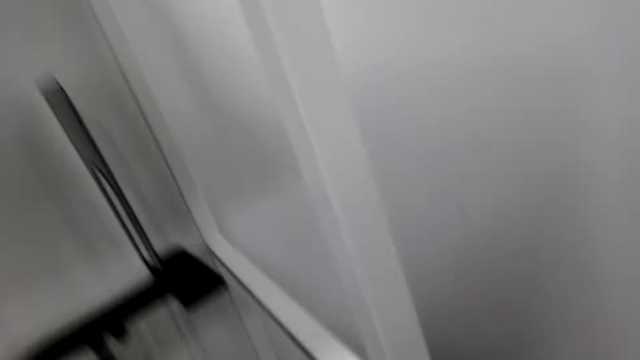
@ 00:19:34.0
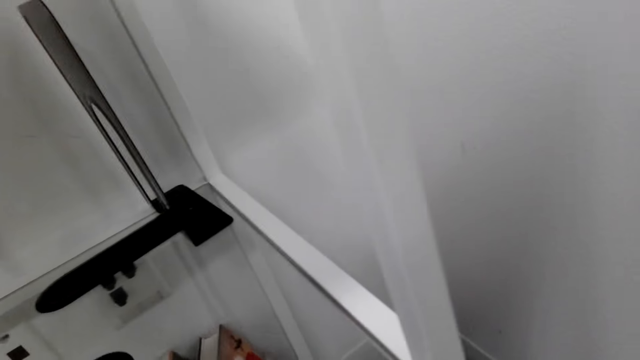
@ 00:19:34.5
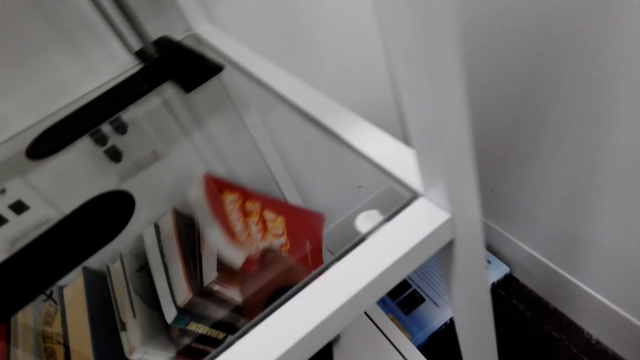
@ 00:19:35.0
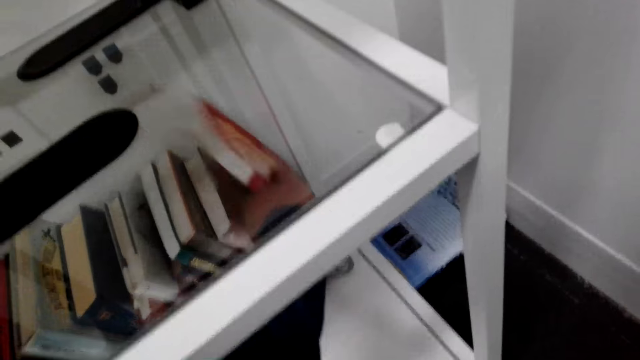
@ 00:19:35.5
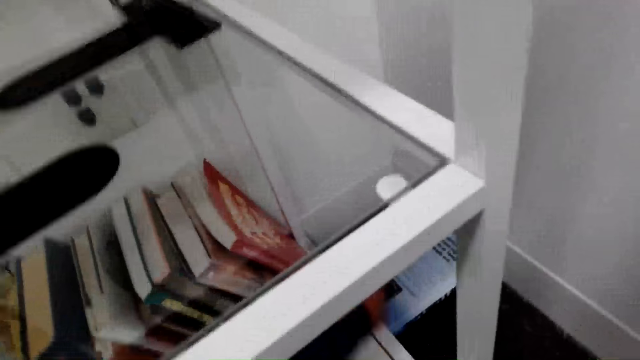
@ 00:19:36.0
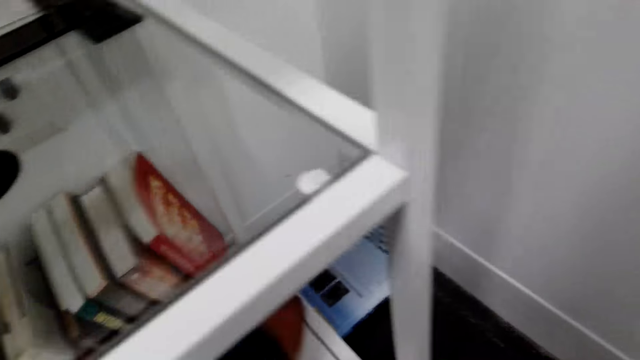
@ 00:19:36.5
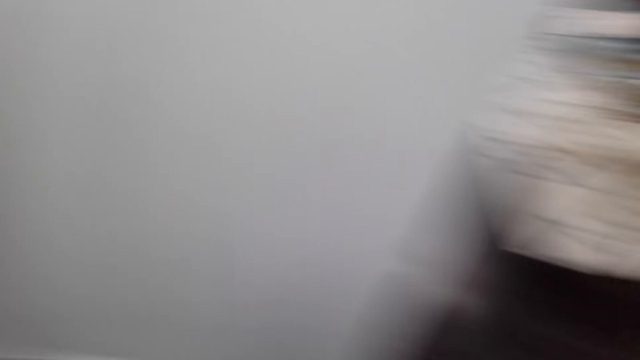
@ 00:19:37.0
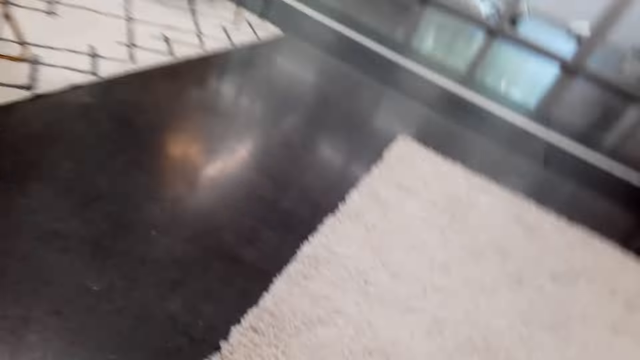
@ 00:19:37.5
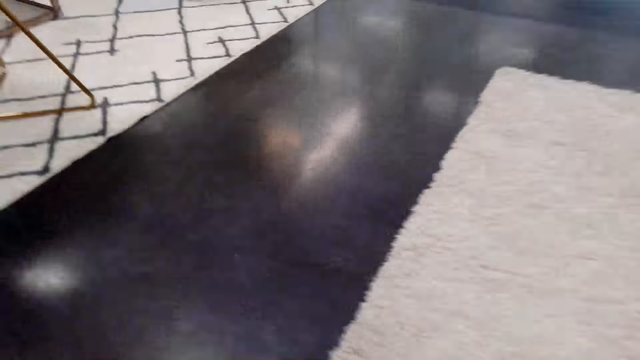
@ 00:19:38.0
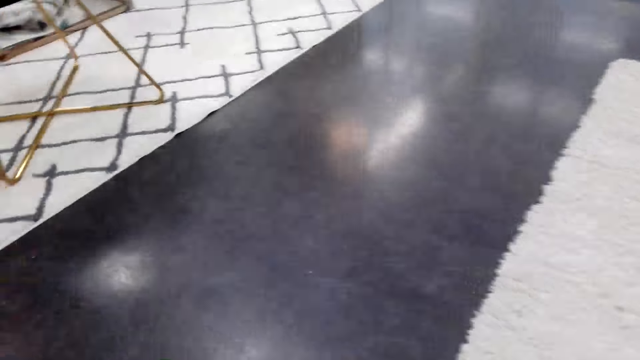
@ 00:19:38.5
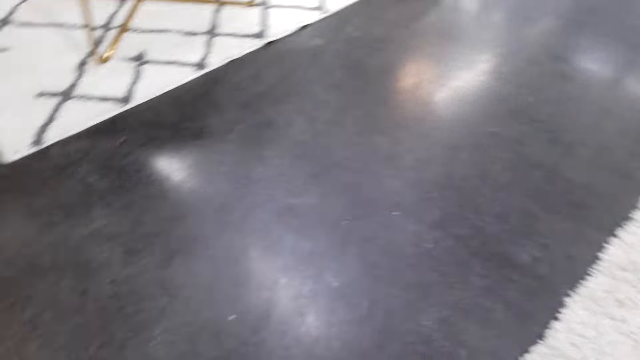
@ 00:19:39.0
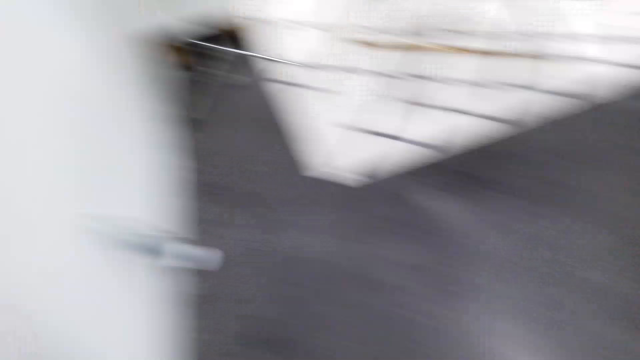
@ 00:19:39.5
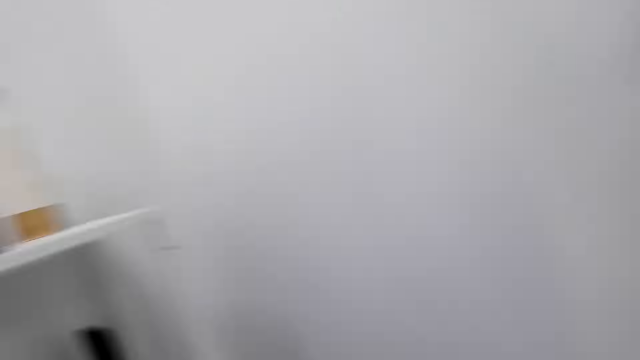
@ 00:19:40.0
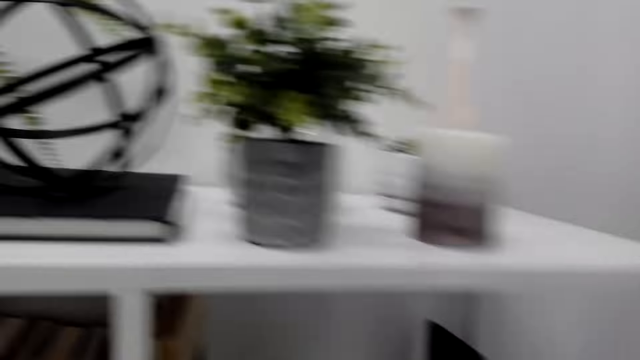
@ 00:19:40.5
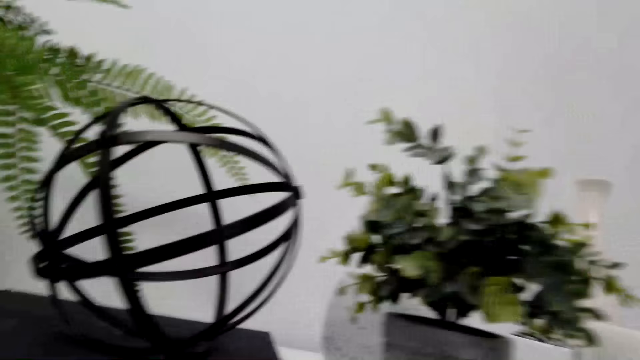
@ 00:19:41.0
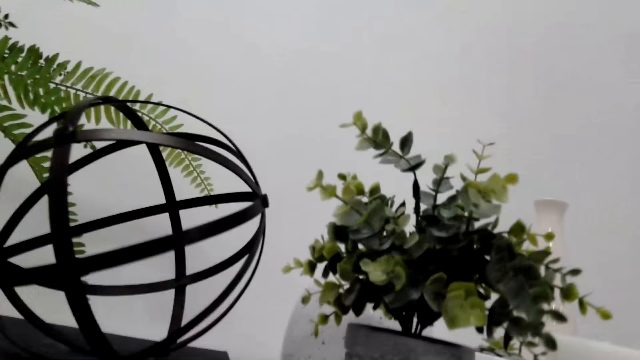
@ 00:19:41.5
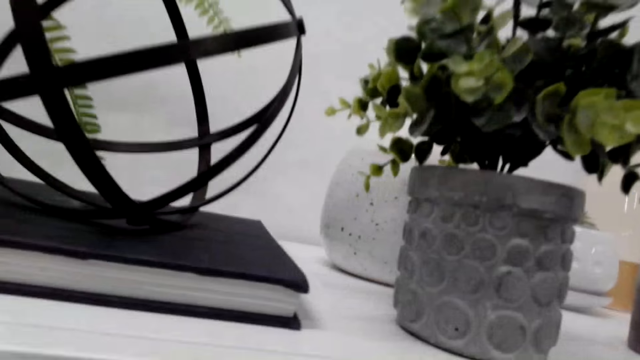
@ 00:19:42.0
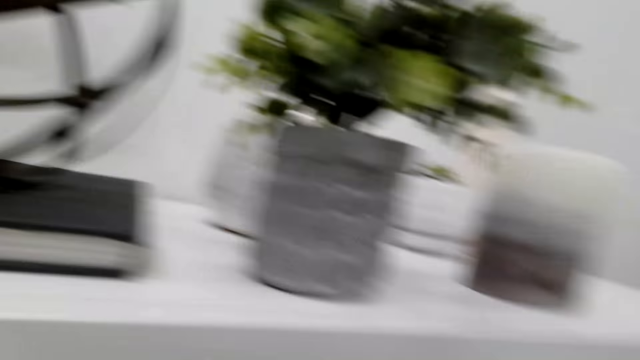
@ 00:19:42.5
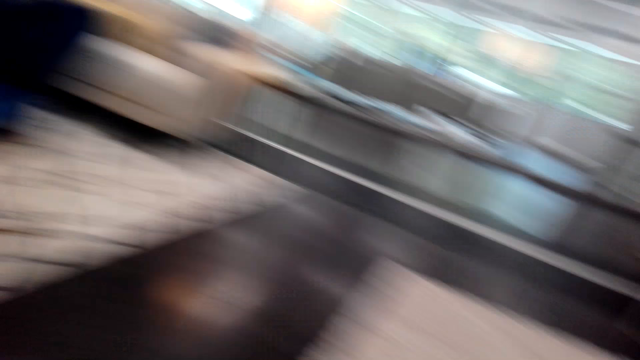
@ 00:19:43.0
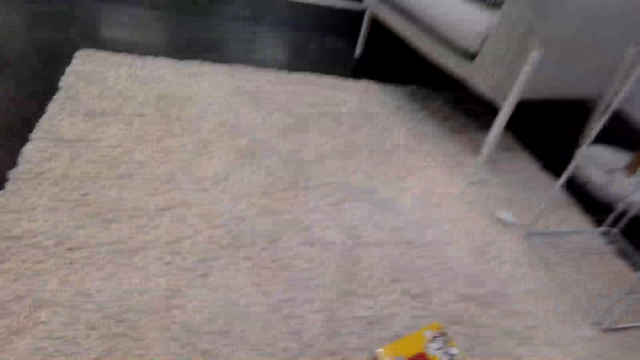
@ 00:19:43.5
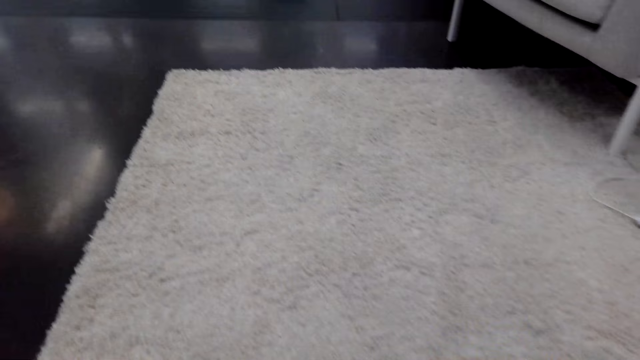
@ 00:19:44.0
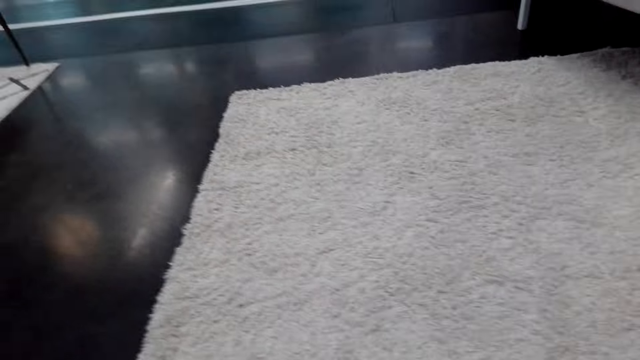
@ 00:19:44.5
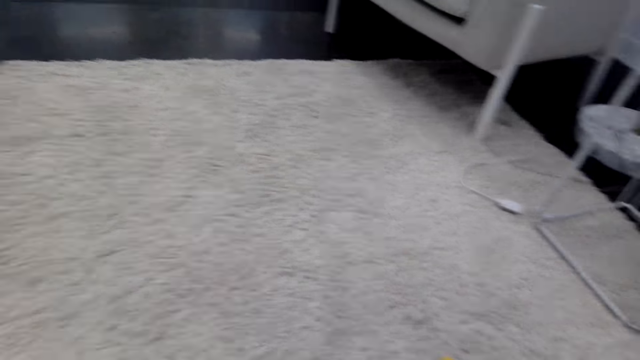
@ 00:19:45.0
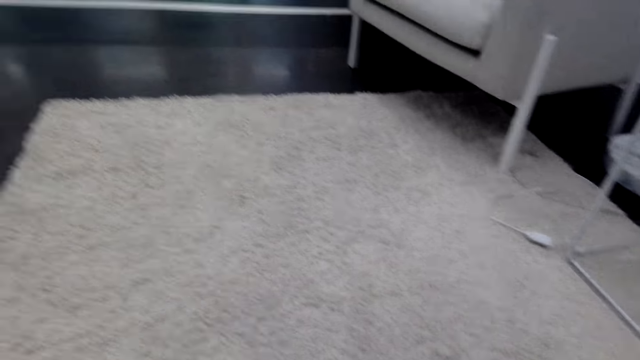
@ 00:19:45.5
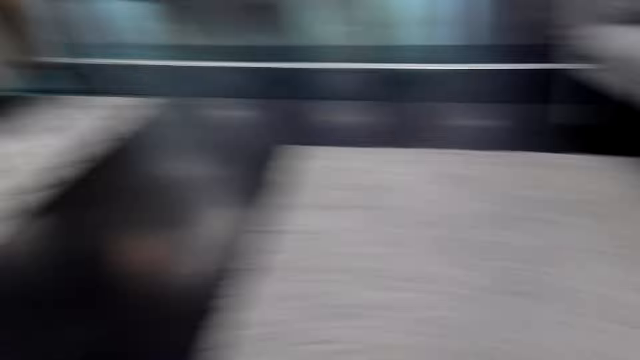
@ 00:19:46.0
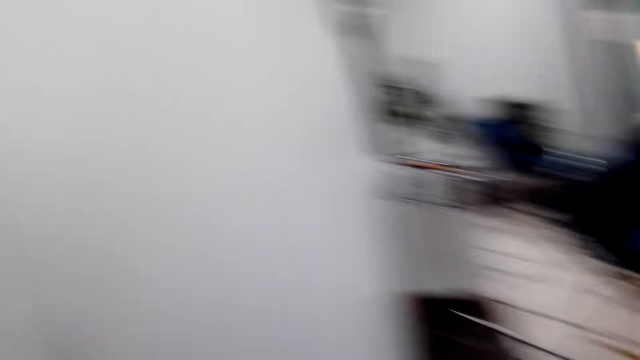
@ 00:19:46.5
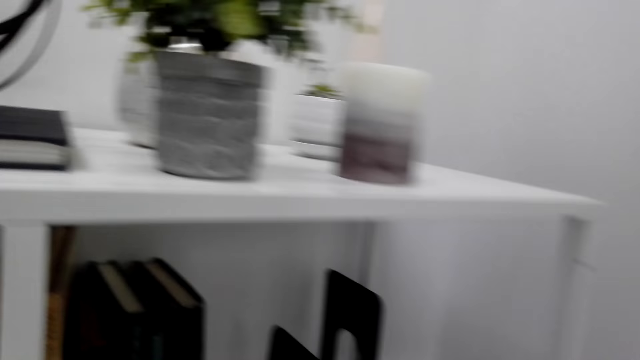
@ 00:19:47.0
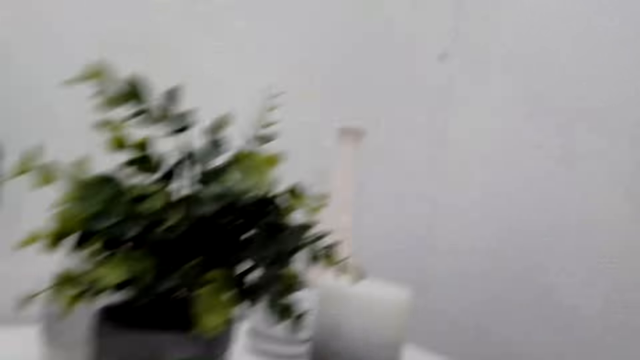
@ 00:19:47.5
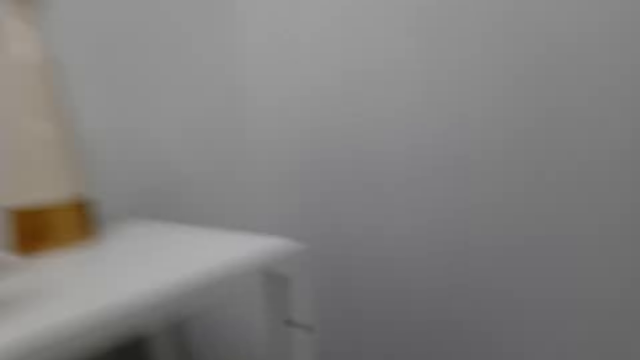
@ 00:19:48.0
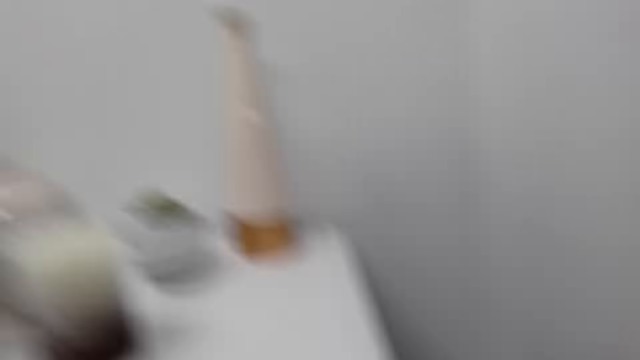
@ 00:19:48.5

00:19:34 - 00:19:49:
The camera wearer puts more books on the bookshelf. They arrange books on the shelf. They turn around. They look around. They arrange books on the shelf, turn to the shelf and lift the book up. They turn around. They look around and look at the shelf. They pick up a book from the floor. They turn around. They move to the shelf. They stand up.

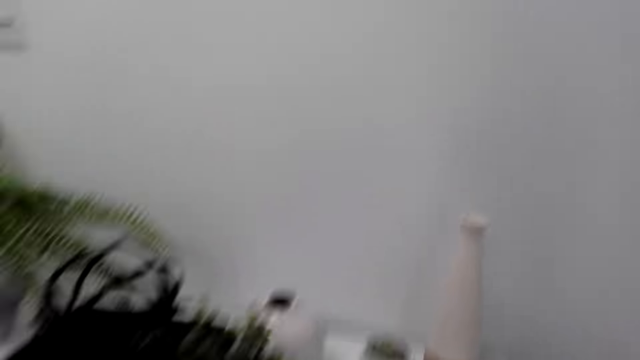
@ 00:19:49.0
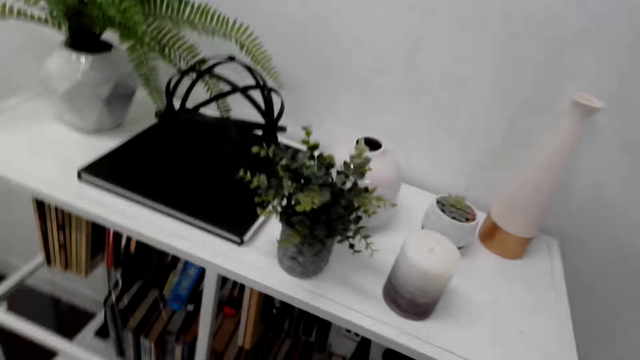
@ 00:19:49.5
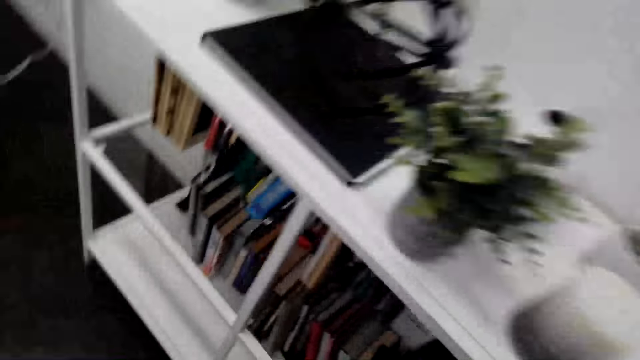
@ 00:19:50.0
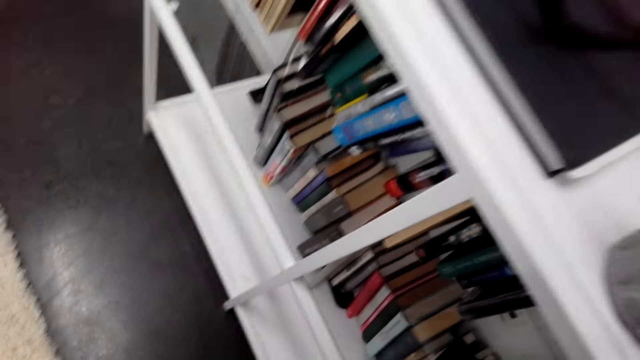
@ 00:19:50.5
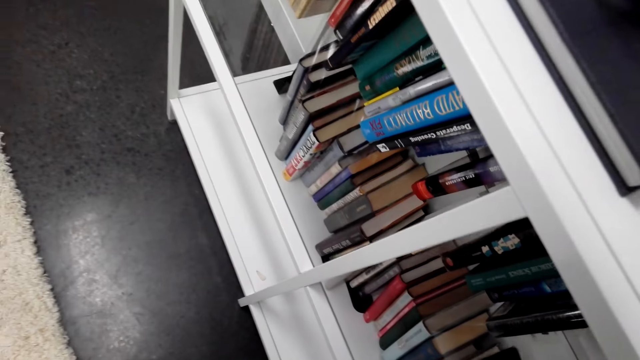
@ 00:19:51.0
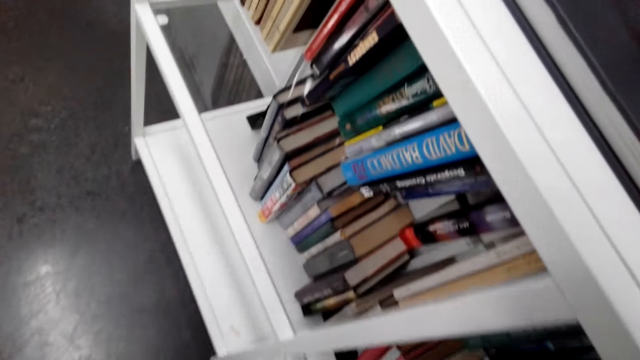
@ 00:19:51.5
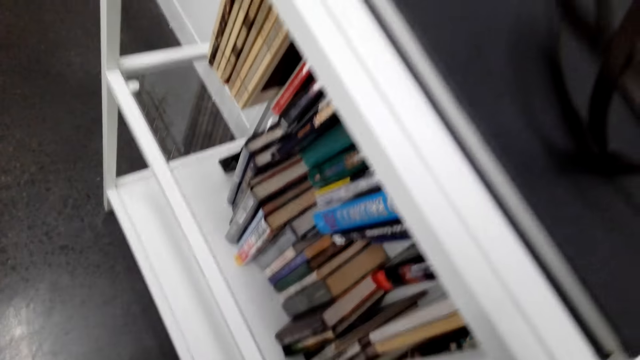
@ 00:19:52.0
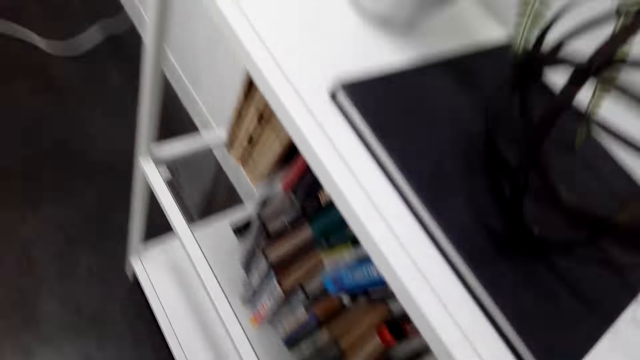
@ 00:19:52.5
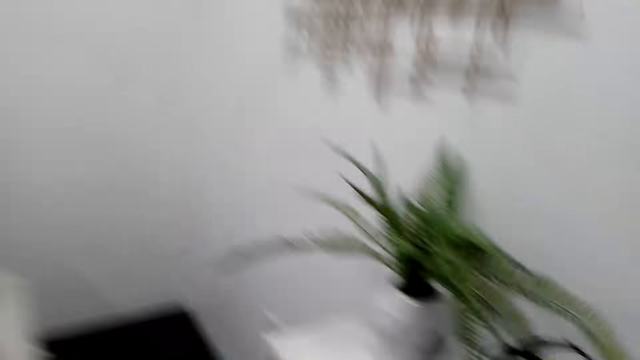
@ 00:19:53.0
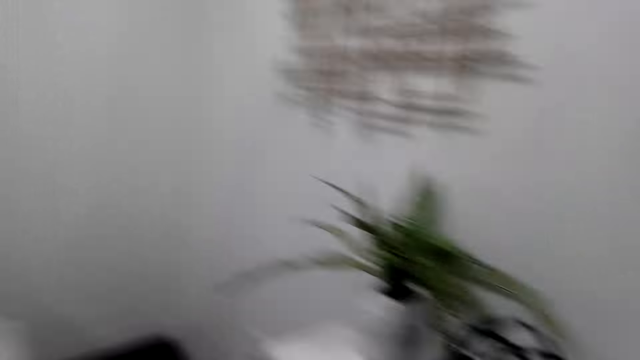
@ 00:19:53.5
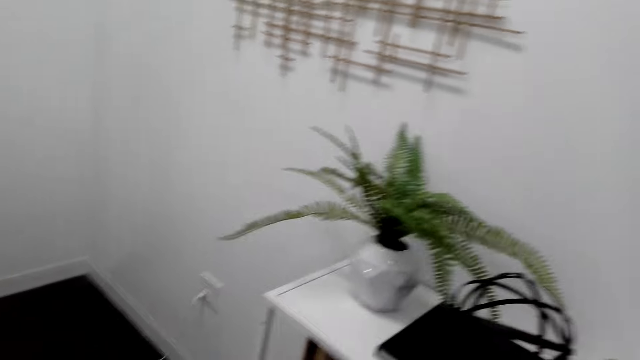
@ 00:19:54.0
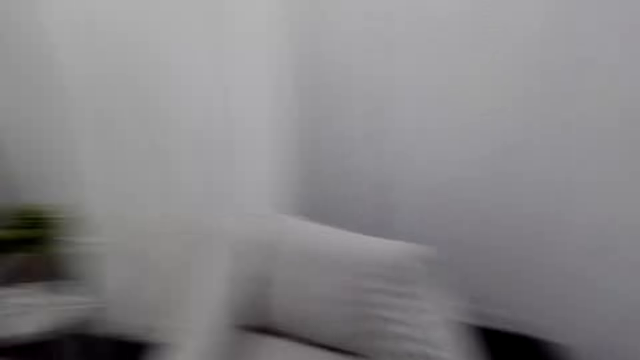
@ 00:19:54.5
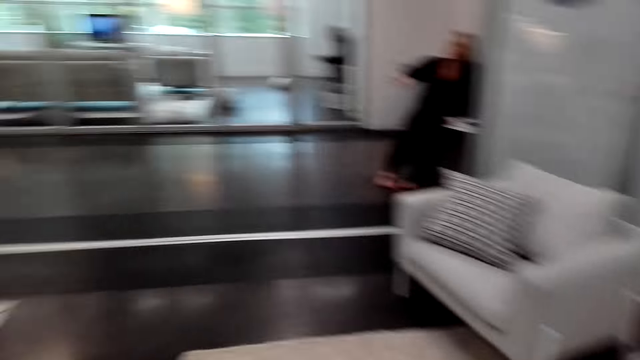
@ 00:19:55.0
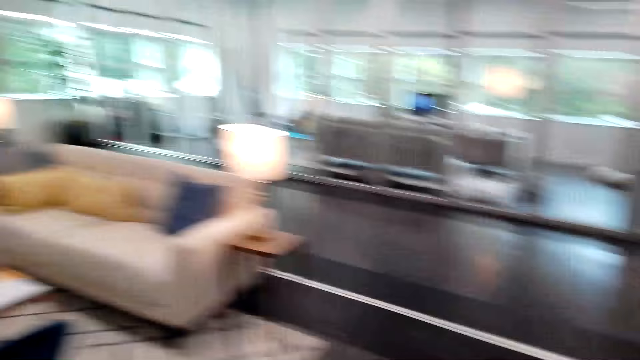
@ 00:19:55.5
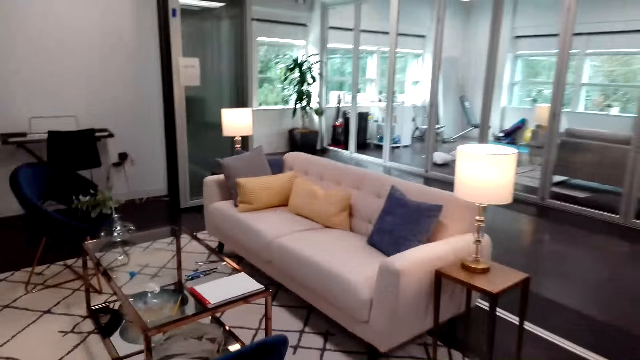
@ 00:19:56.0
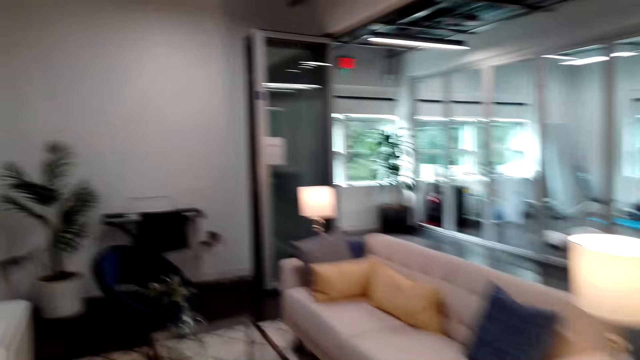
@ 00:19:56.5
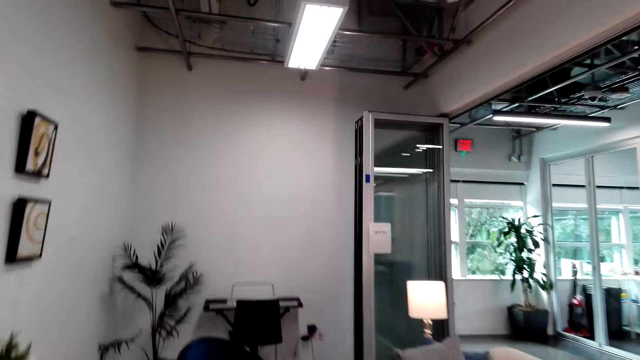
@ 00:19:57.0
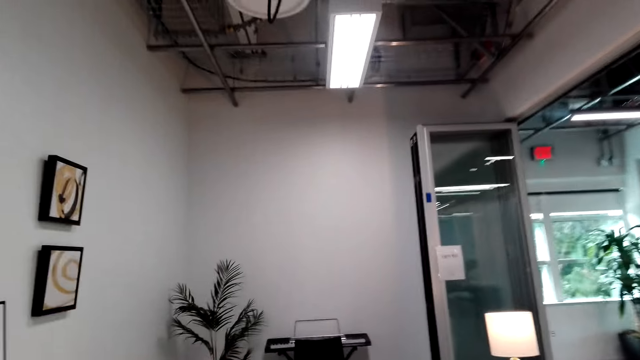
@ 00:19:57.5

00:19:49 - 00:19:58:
The camera wearer gazes at the bookshelf. They arrange a book on the shelf. They converse with a person. They look around and stand up. They turn around and walk to the sofa.
